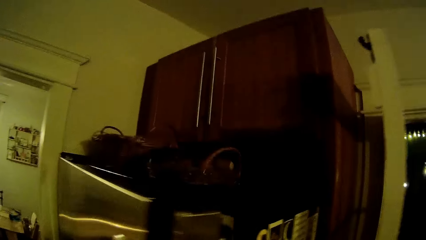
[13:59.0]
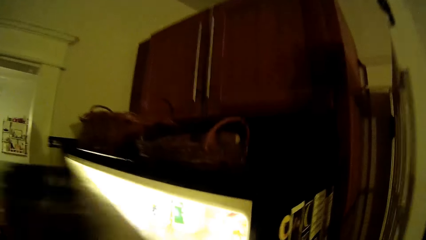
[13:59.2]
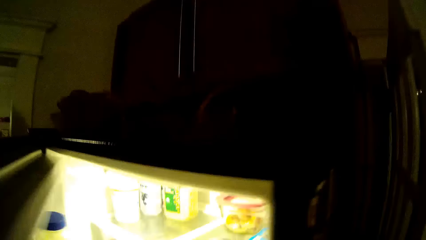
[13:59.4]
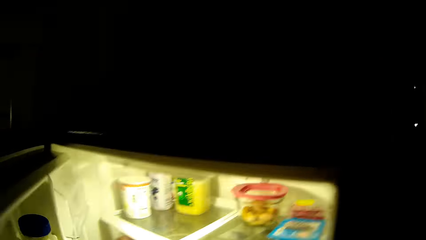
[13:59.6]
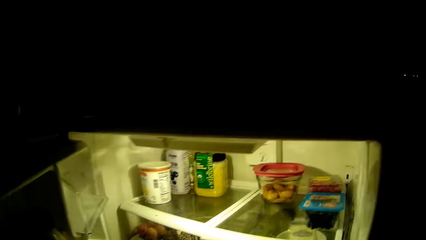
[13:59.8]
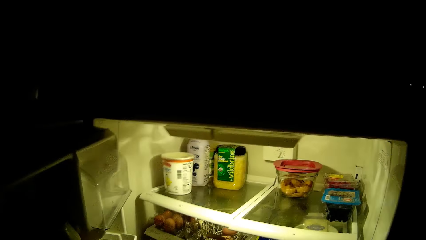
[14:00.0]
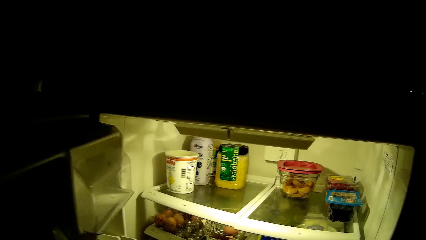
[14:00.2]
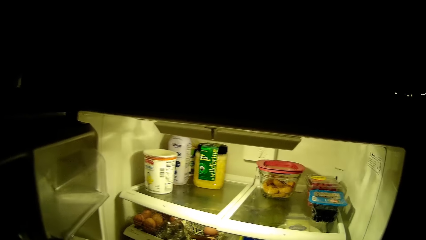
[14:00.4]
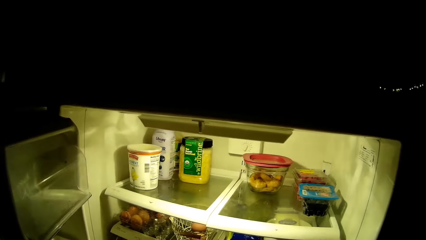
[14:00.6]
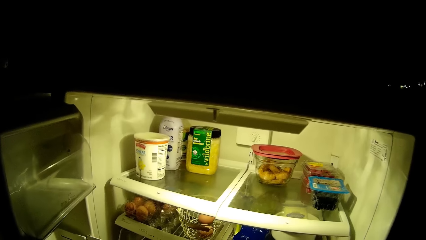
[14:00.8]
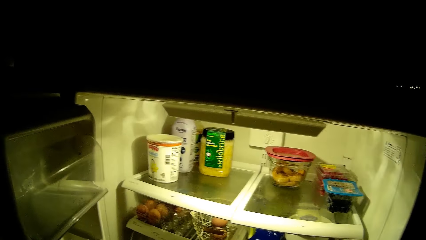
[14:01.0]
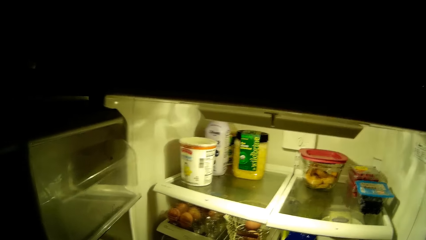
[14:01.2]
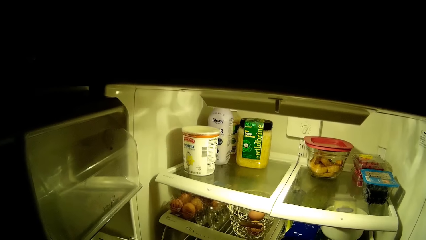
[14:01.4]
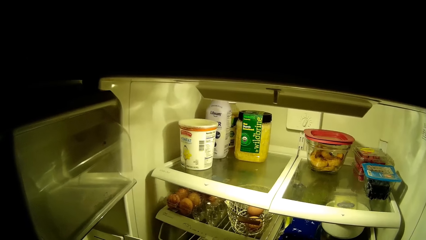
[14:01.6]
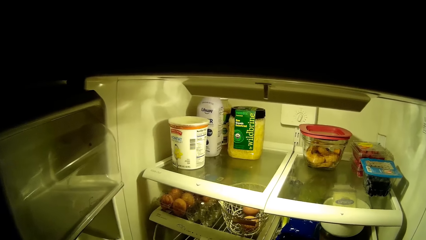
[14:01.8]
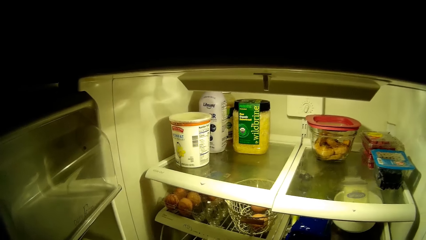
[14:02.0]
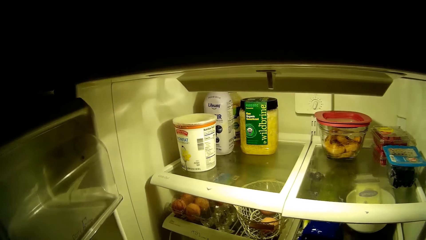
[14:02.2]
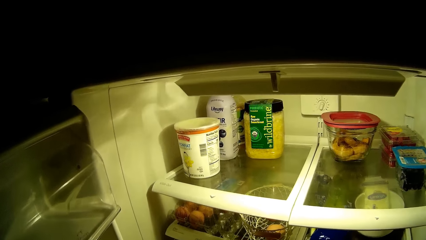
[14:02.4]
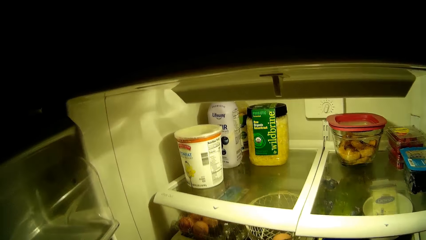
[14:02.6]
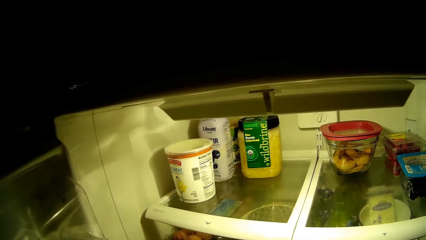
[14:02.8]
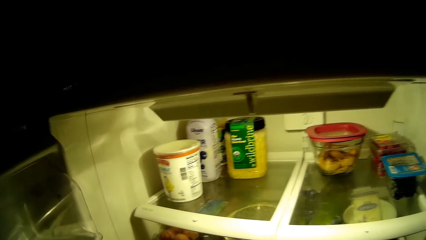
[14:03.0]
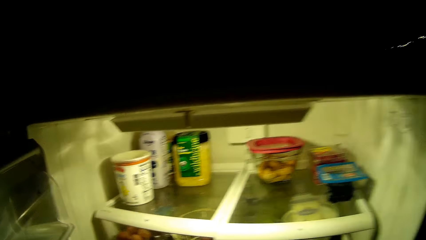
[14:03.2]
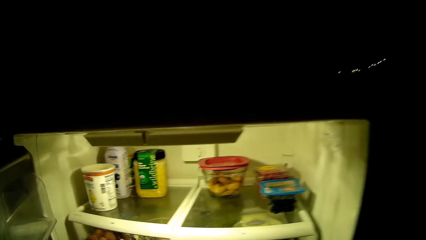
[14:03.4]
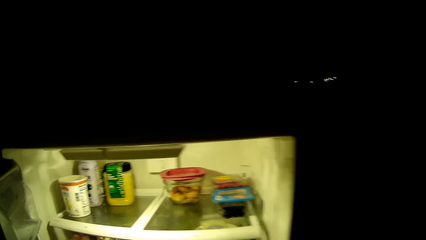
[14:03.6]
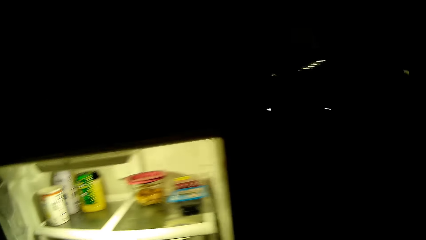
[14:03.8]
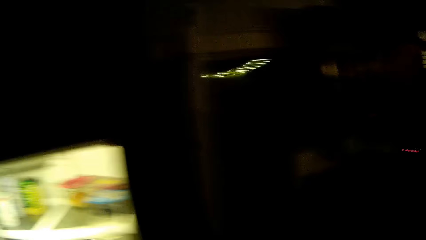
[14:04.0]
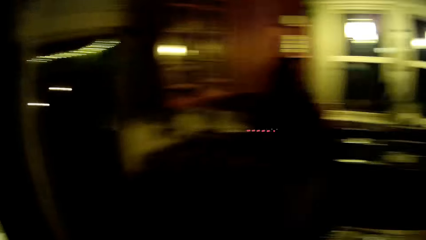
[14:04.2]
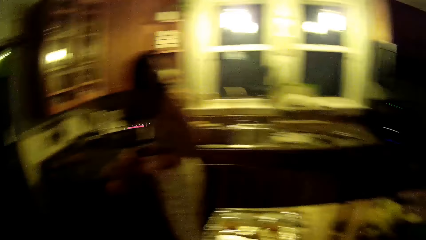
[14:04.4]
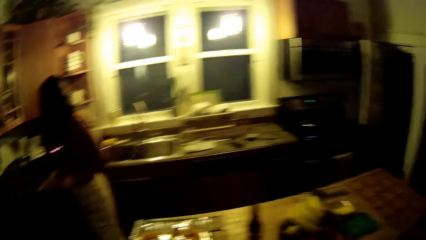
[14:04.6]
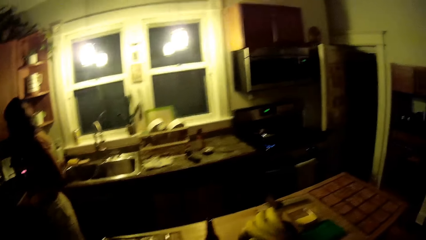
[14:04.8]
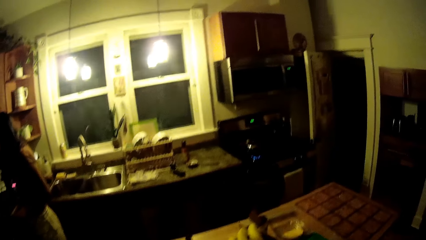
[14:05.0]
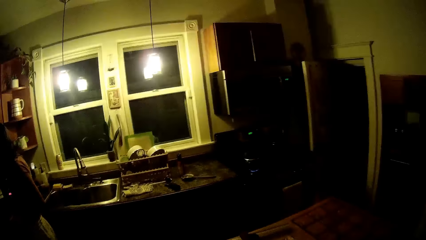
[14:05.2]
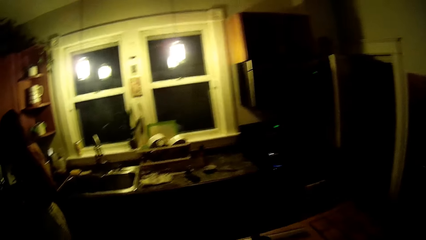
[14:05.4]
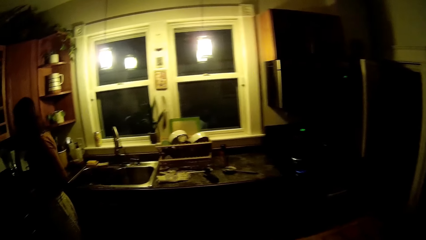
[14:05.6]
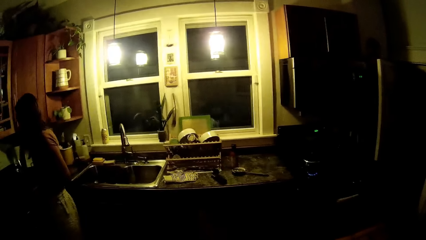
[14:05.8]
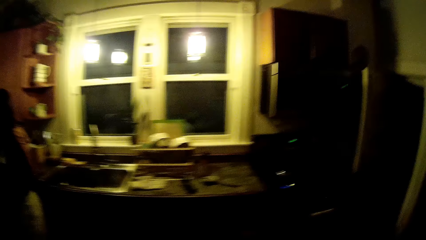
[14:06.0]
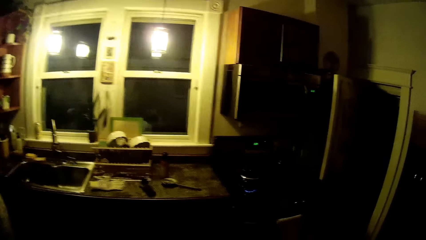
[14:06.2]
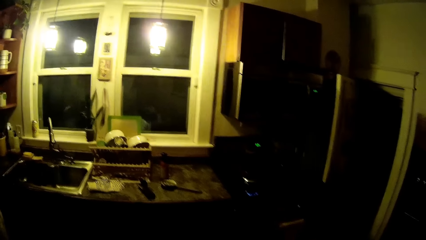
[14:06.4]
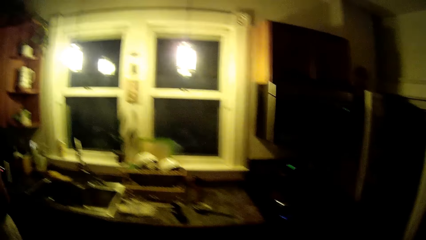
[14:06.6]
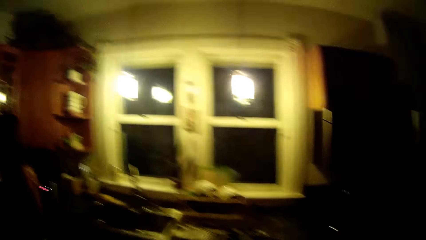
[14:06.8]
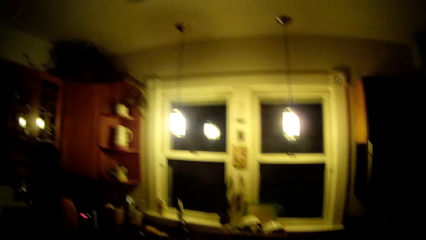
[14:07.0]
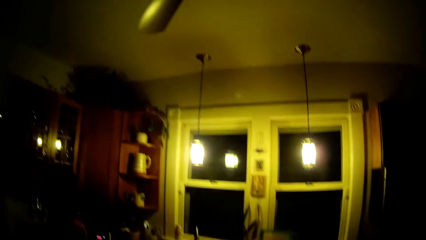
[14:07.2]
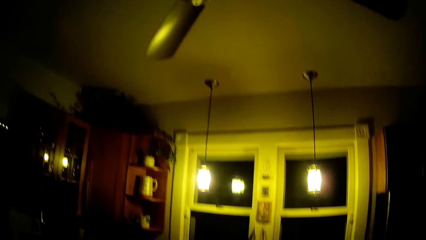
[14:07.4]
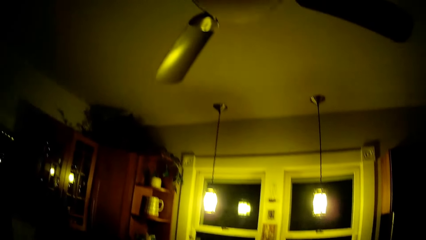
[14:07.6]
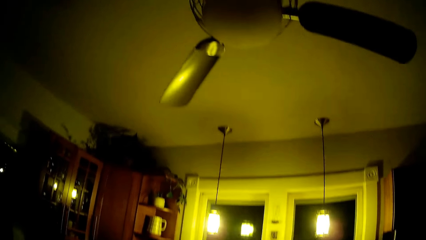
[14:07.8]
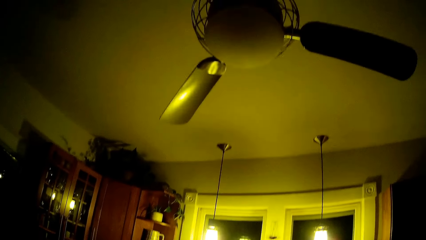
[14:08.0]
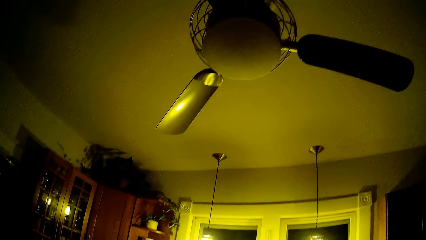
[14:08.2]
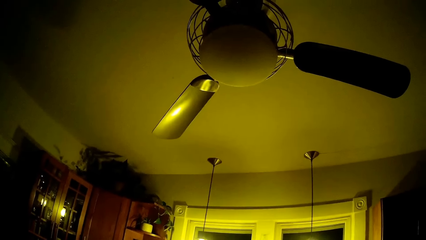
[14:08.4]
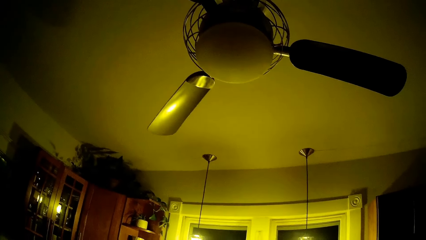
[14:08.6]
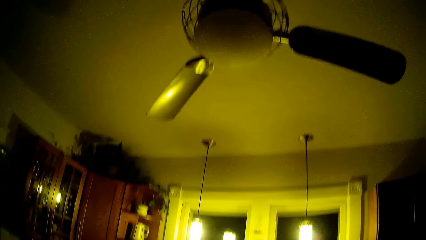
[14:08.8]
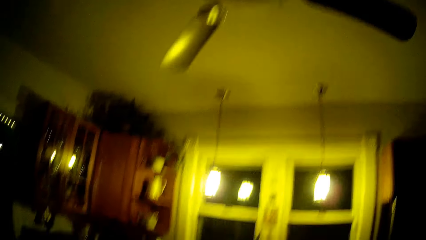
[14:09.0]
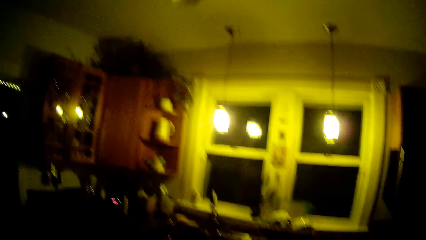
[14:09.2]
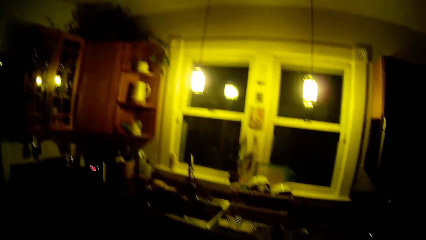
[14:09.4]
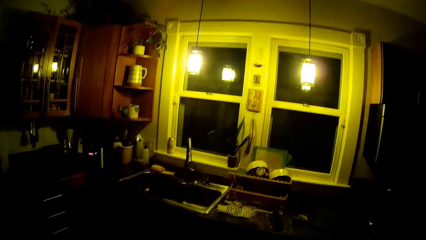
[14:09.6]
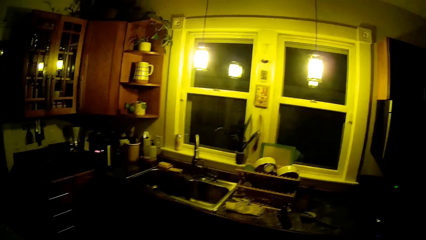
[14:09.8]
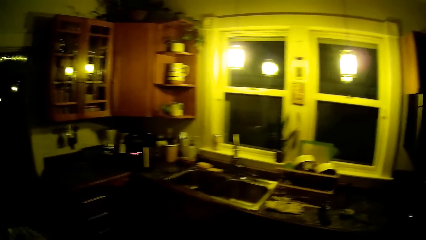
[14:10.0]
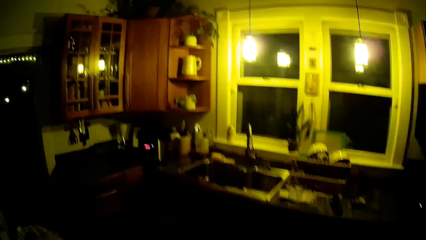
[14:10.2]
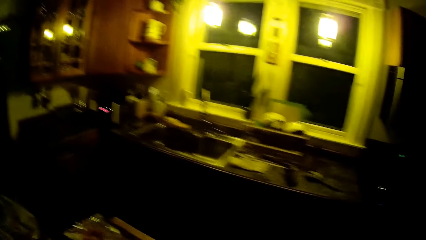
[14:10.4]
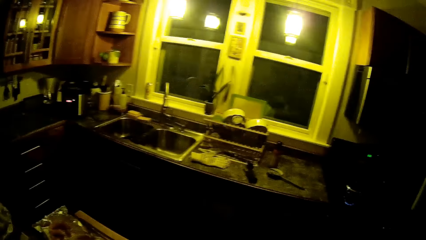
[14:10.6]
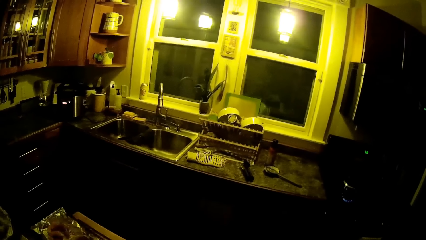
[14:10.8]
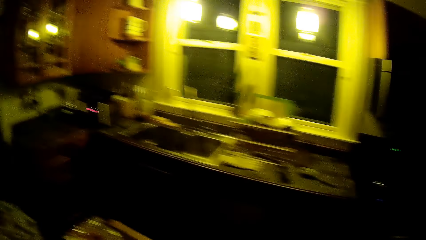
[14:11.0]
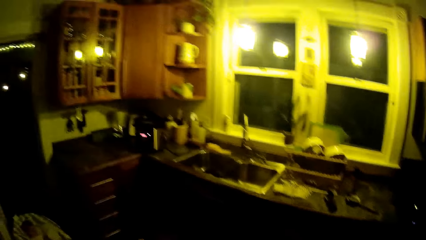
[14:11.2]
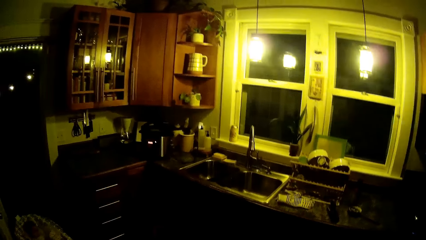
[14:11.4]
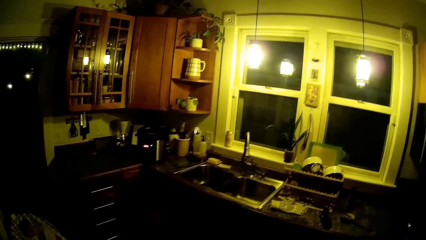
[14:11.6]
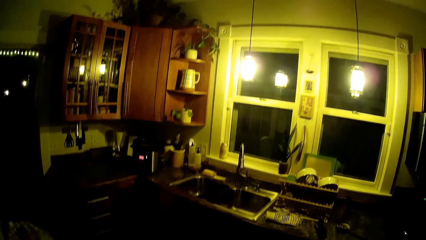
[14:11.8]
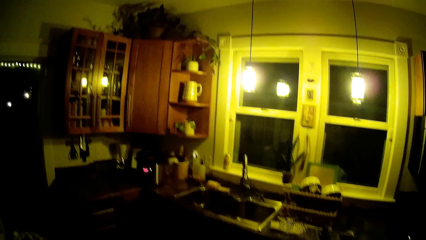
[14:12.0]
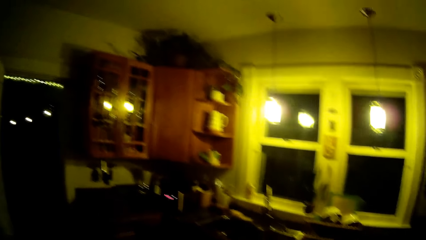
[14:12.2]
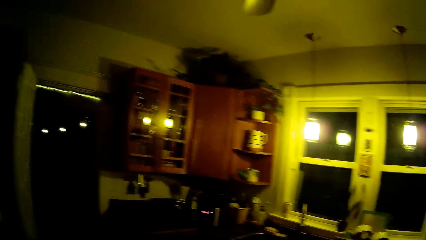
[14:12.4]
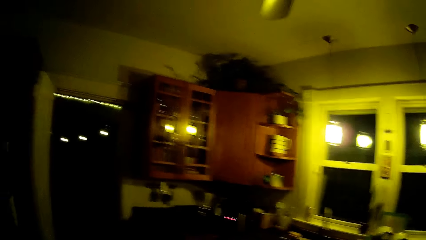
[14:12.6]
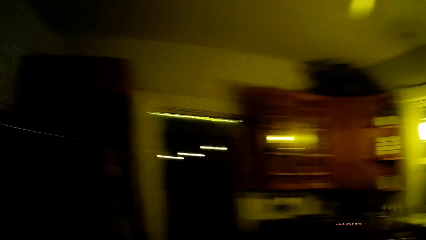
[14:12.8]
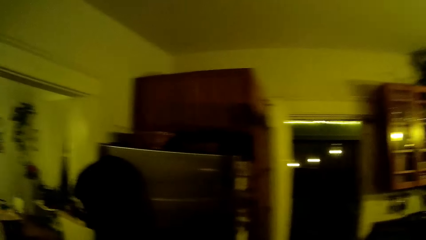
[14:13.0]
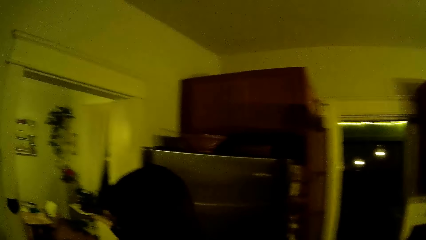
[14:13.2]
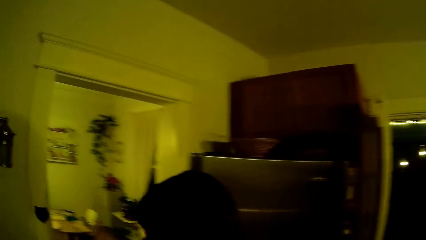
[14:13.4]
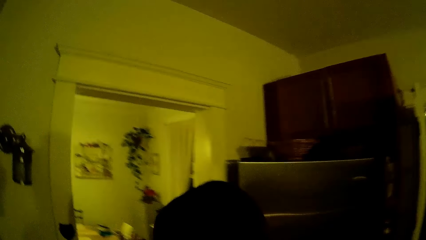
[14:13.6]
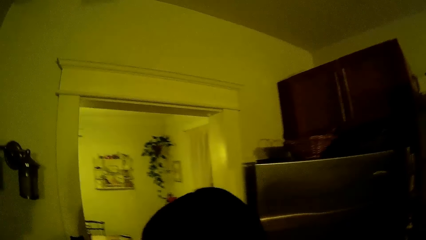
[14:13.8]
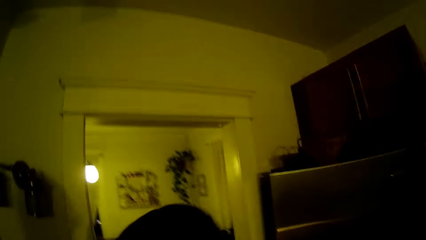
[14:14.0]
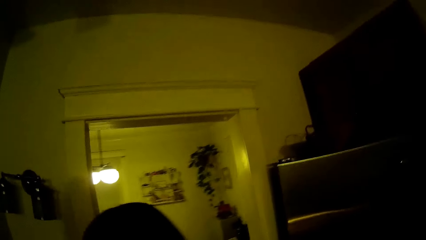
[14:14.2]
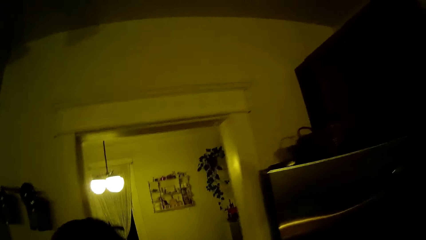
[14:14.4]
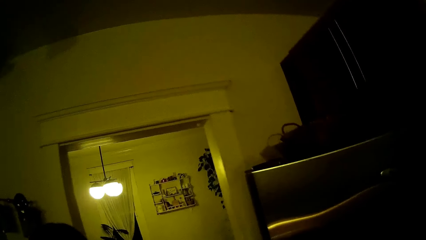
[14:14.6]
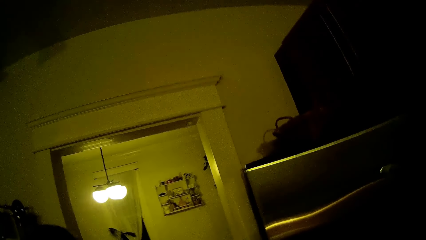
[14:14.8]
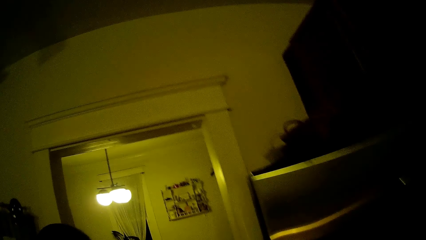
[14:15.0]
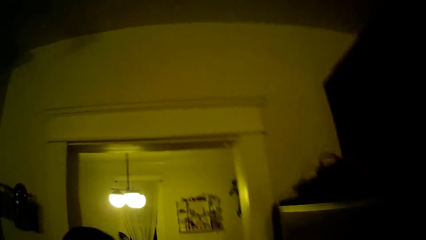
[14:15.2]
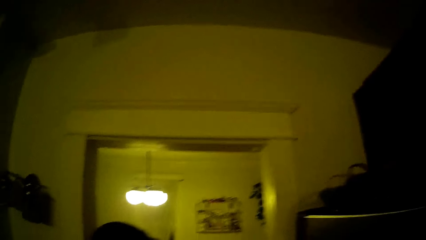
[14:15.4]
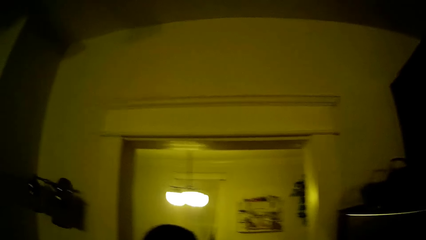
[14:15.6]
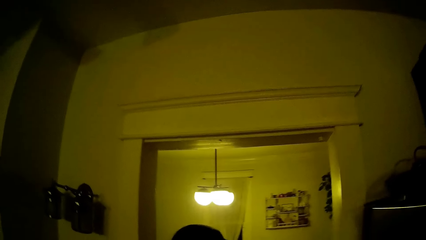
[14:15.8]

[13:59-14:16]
The camera wearer opens a refrigerator or fridge with his left hand. He looks into the fridge. He closes the refrigerator with his left hand. He walks around the room. A man cooks food. The camera wearer walks around the room.
